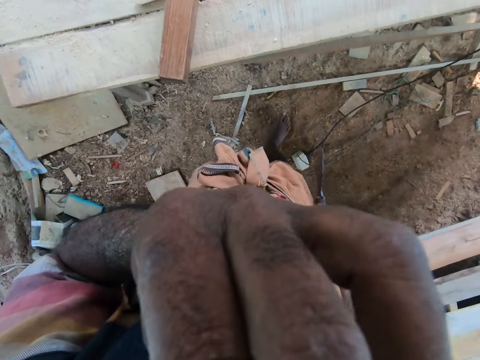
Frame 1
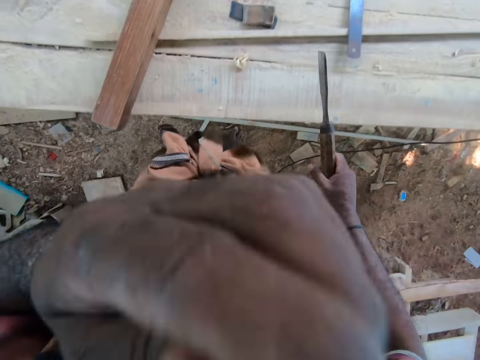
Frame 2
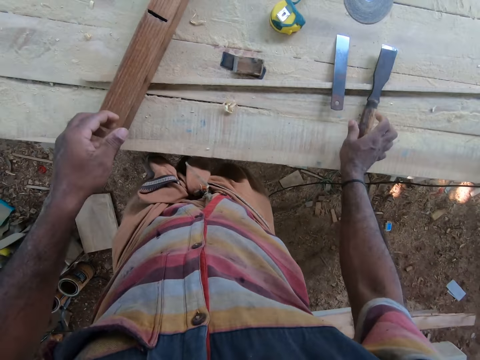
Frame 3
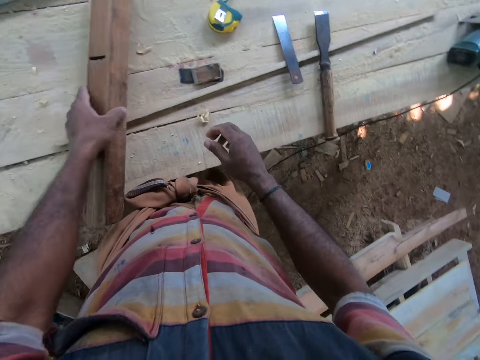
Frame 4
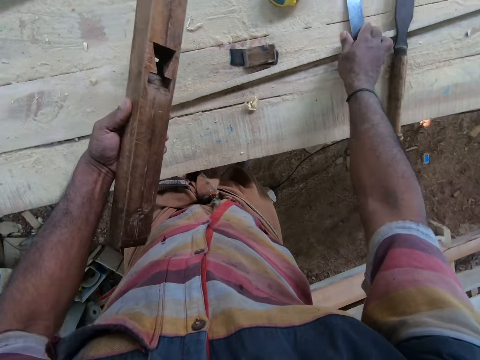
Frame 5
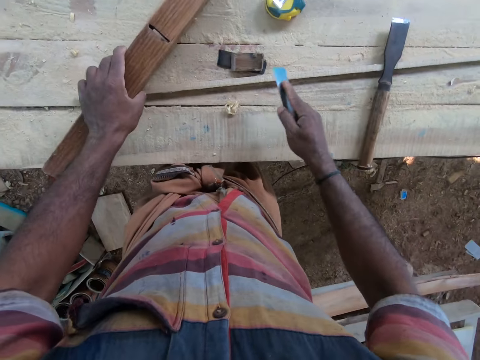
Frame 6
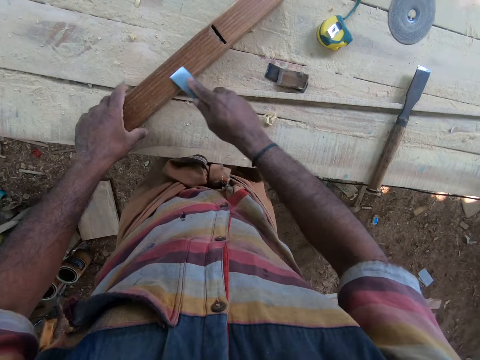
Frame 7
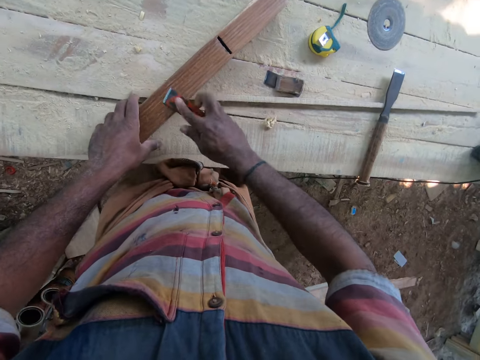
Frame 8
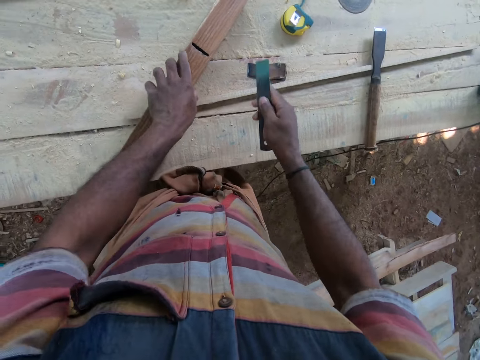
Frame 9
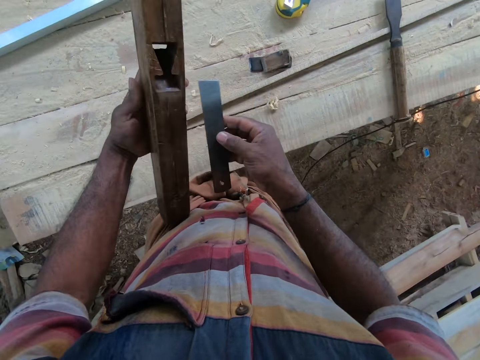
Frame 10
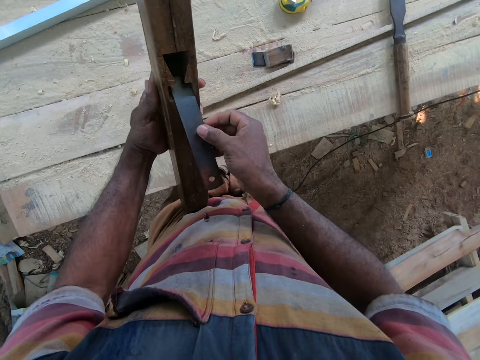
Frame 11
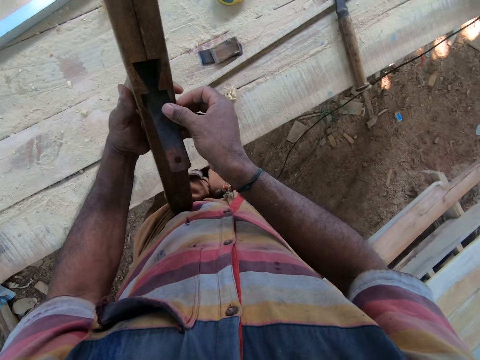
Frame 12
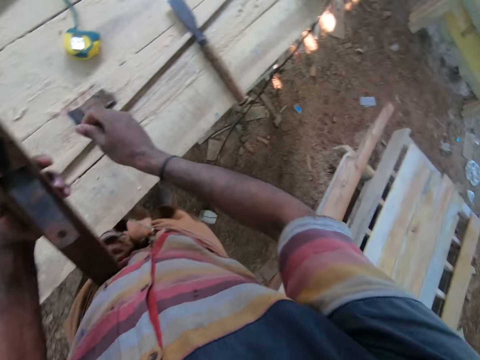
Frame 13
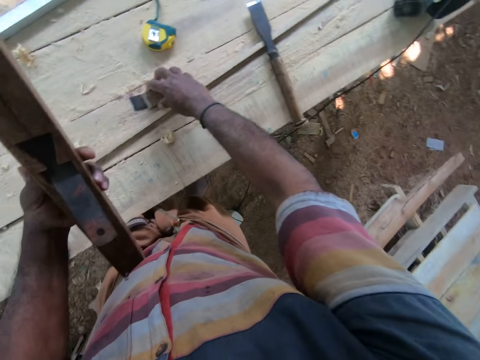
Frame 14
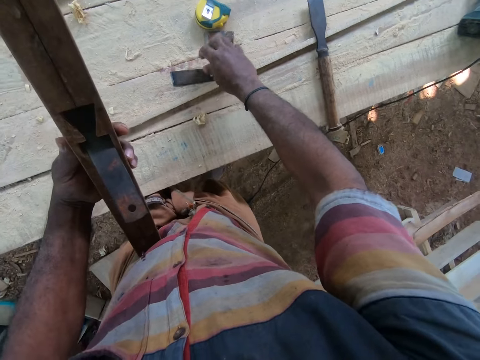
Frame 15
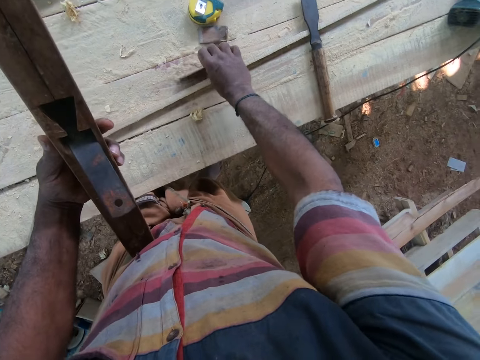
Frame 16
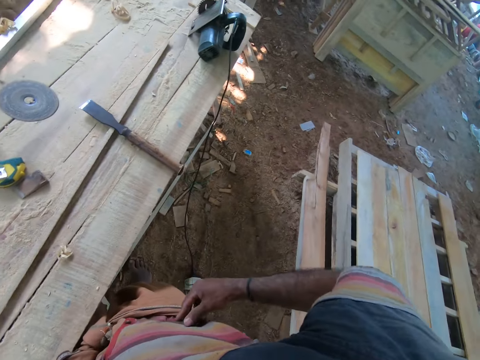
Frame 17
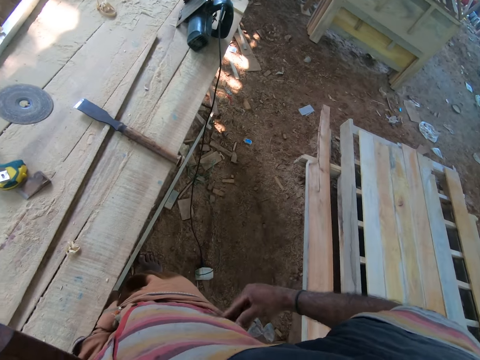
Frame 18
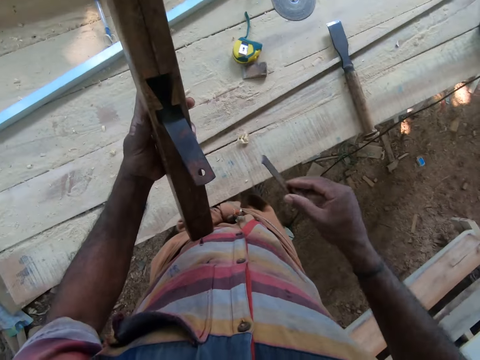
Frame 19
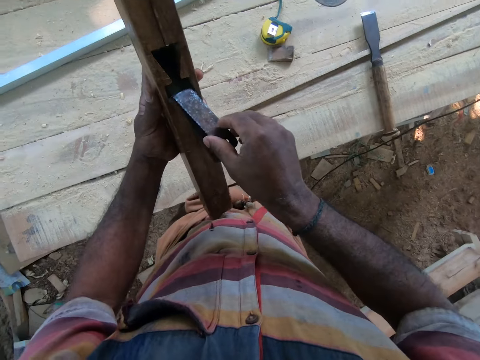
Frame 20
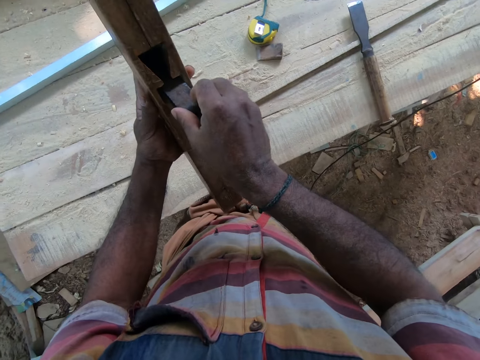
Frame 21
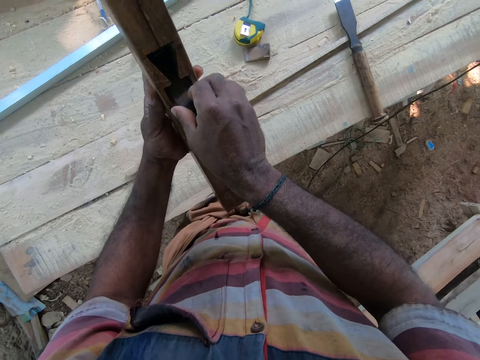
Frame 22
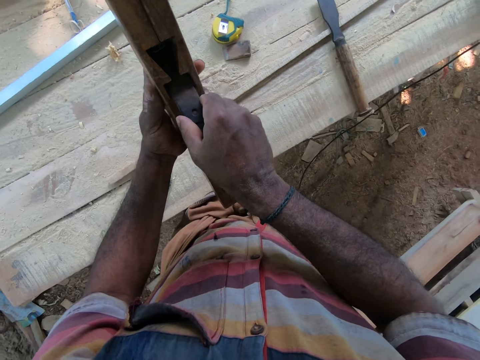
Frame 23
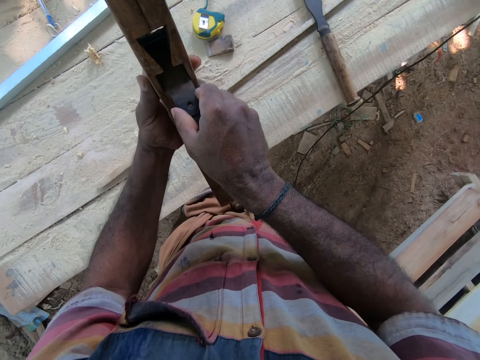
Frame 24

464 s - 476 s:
The camera wearer touches his face with his left hand. He drops the chisel in his right hand on the table. He picks up the piece of wood on the table with his left hand. He picks up a piece of metal on the table with his right hand. He hits the piece of metal in his right hand on the piece of wood on the table. He rubs the wood with a rasp. He picks up the piece of wood on the table with his left hand. He inserts the piece of metal in his right hand into the piece of wood in his left hand. He moves a piece of wood on the table with his right hand. He picks up the piece of metal on the table with his right hand. He hits the piece of metal in his right hand on the table. He wipes the piece of metal in his right hand on his cloth. He inserts the piece of metal in his right hand into the piece of wood in his left hand.

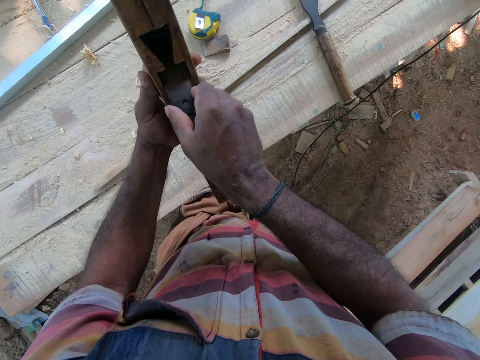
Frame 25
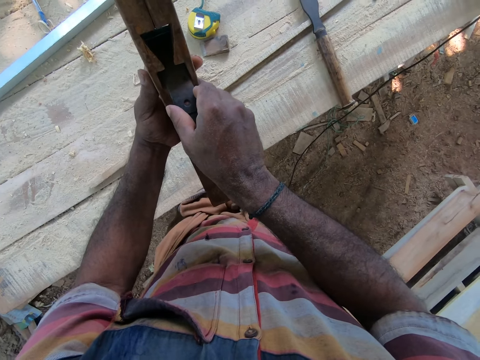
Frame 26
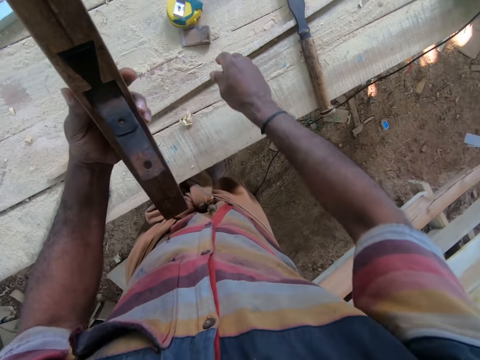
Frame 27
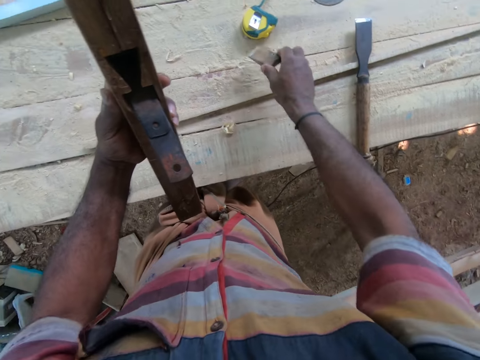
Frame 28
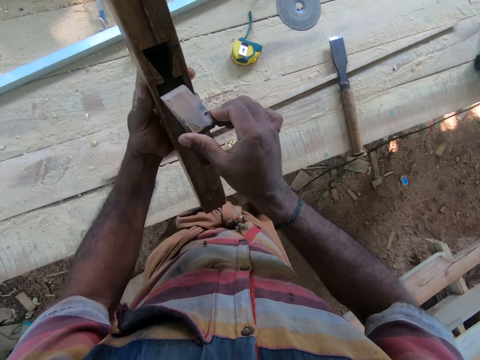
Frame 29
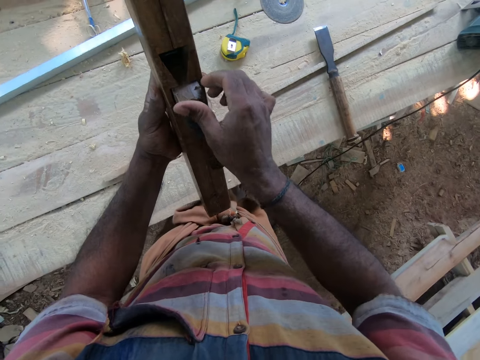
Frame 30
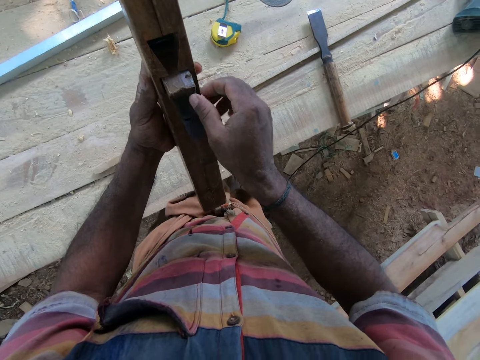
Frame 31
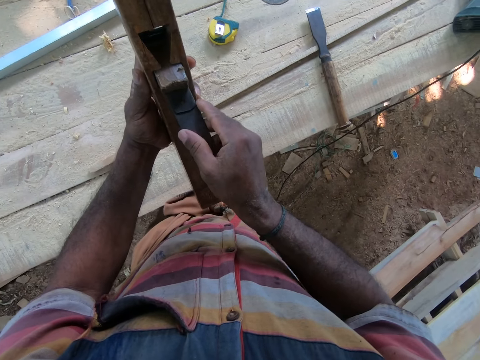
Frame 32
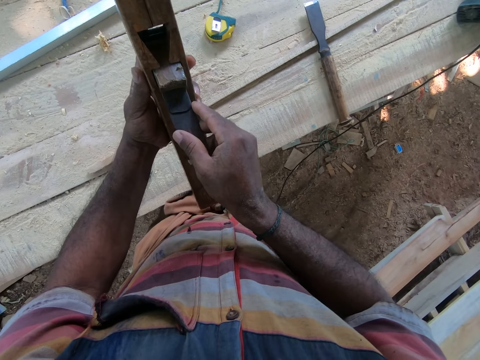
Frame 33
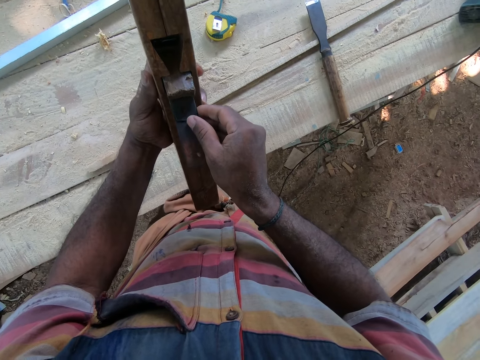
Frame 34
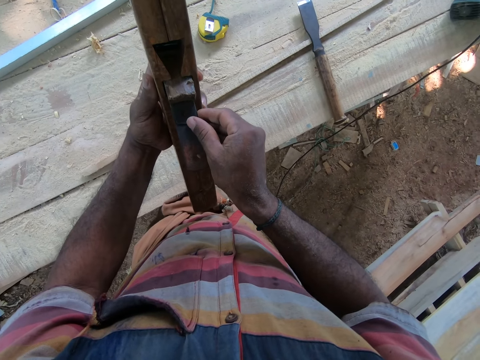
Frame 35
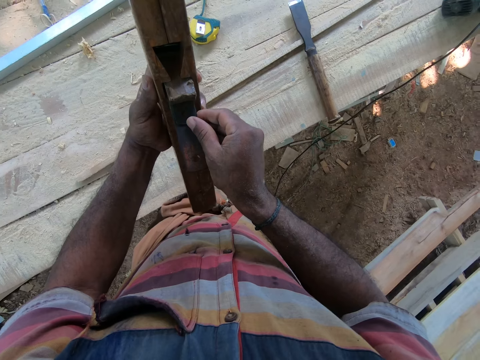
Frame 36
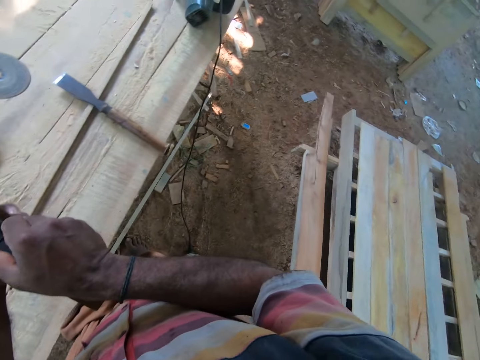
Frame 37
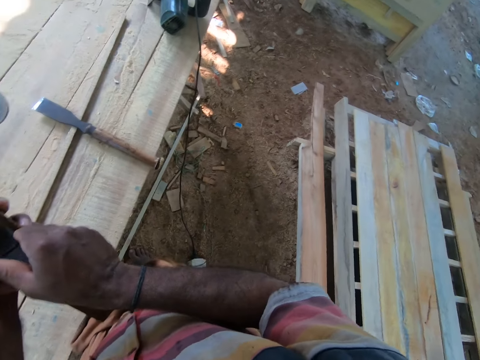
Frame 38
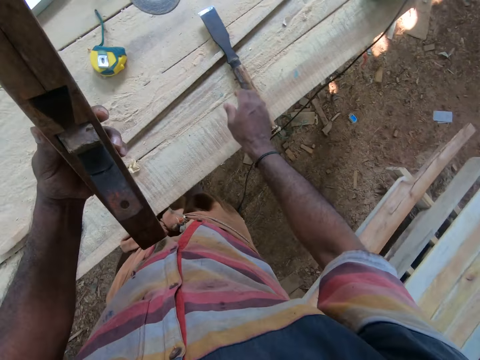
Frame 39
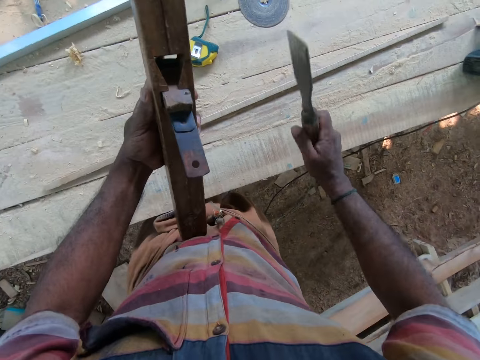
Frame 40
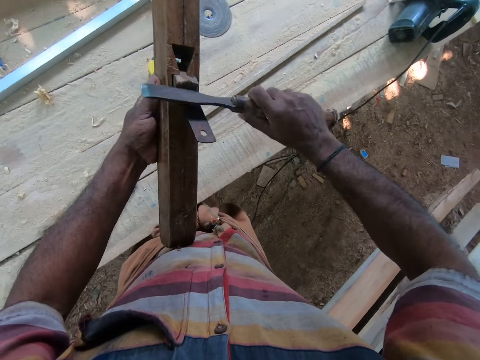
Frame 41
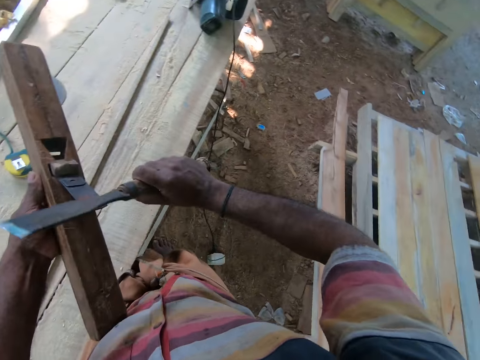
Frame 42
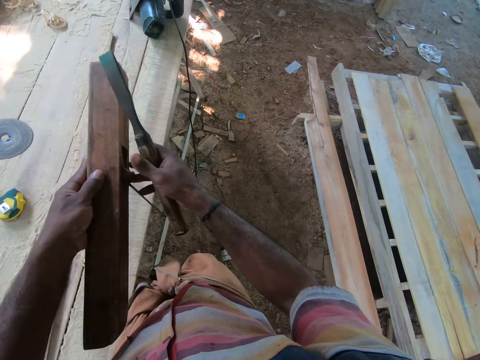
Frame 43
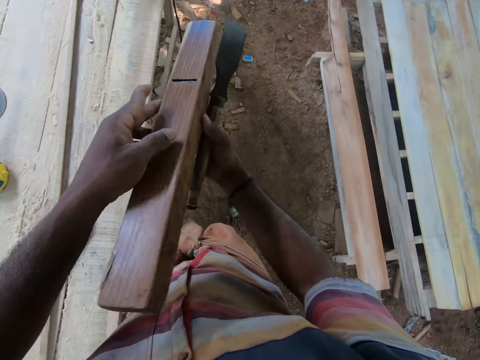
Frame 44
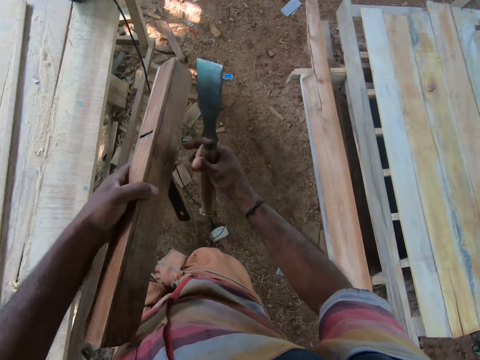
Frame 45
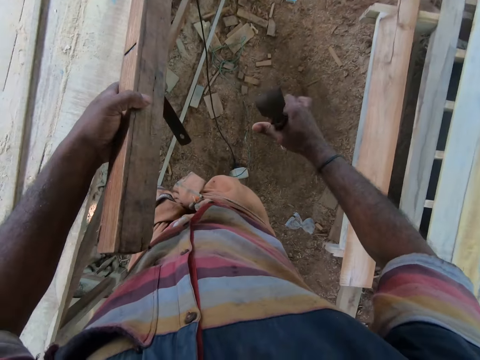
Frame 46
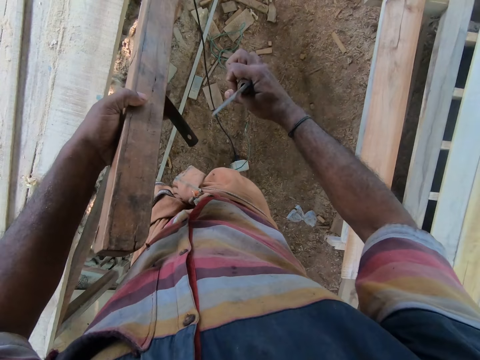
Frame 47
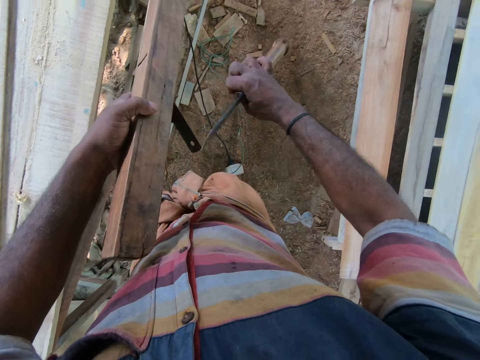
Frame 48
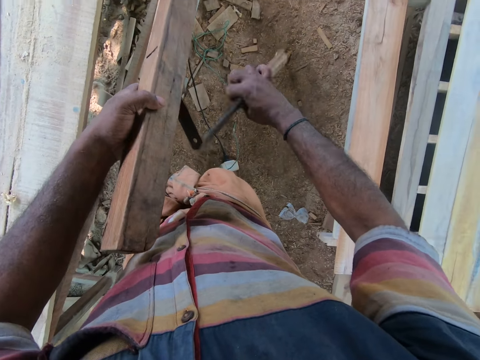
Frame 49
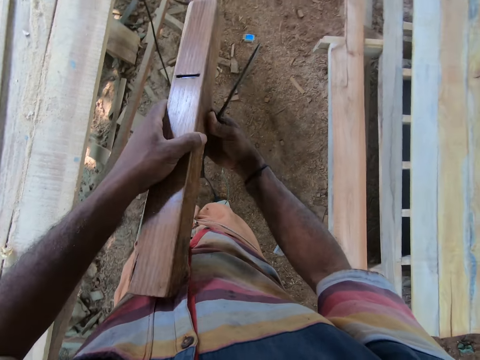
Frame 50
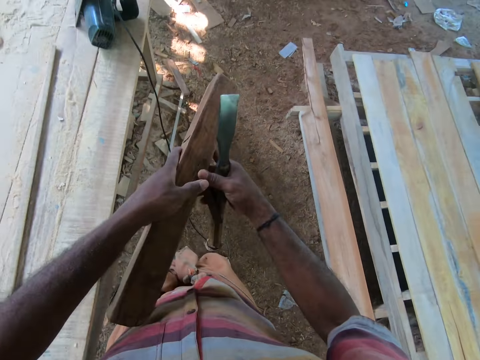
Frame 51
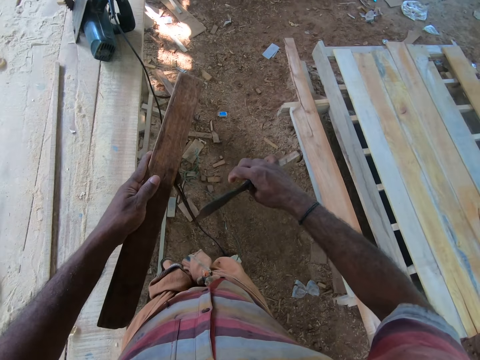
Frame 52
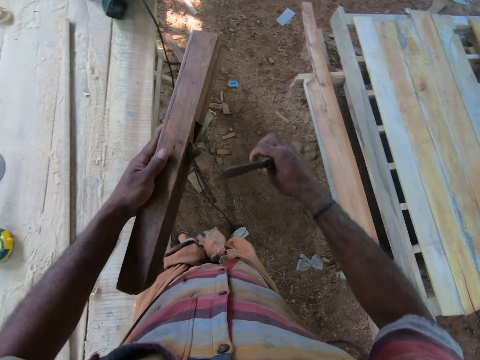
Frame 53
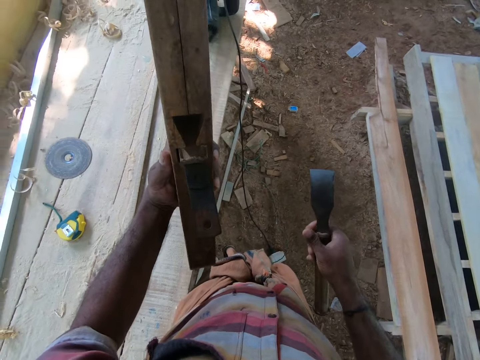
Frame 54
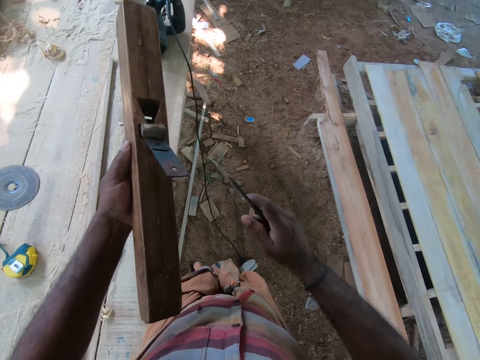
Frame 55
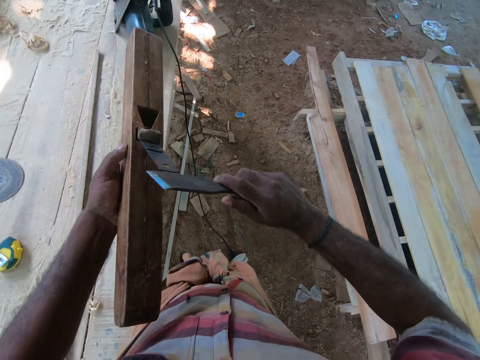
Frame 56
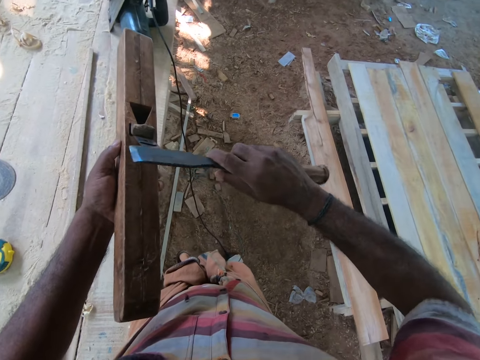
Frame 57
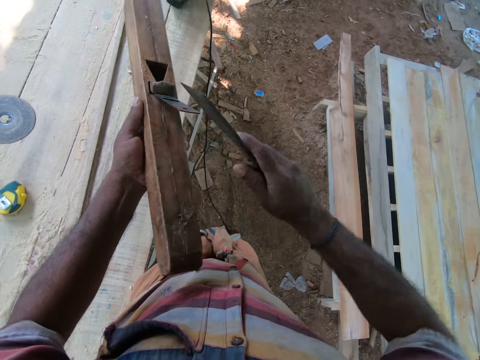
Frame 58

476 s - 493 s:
The camera wearer picks up a piece of wood on the table with his right hand. He inserts the piece of wood in his right hand into the piece of wood in his left hand. He touches the piece of metal in the piece of wood in his left hand with his right hand. He talks with a man. He picks up the chisel on the table with his right hand. He hits the piece of wood in the piece of wood in his left hand with the chisel in his right hand. He holds the piece of wood in his left hand with his right hand. The man talks to the camera wearer. The camera wearer hits the piece of metal in the piece of wood in his left hand with the chisel in his right hand. He laughs. He holds the piece of wood in his left hand with his right hand. The man talks to the camera wearer. The camera wearer hits the piece of metal in the piece of wood in his left hand with the chisel in his right hand. He talks with the man.
